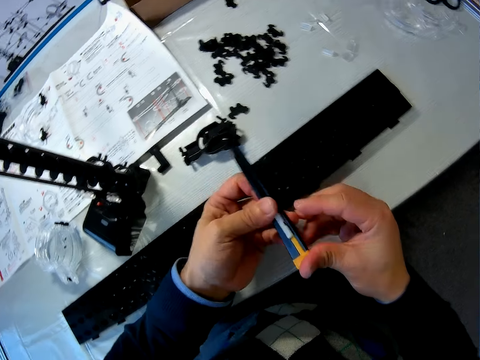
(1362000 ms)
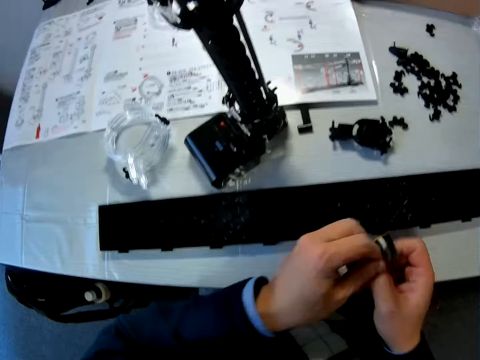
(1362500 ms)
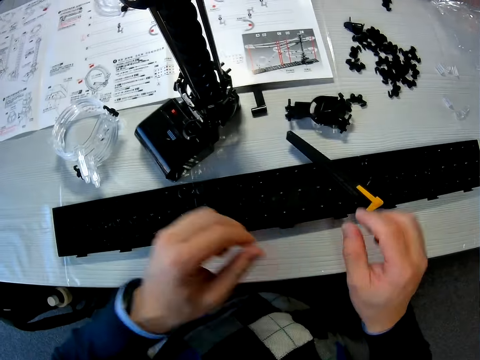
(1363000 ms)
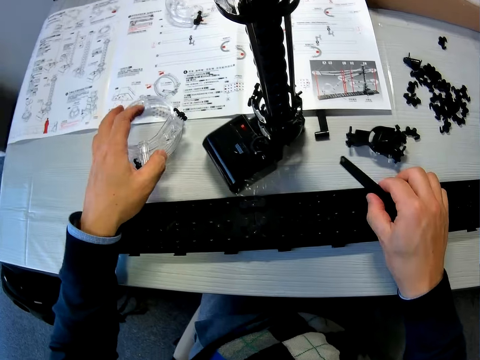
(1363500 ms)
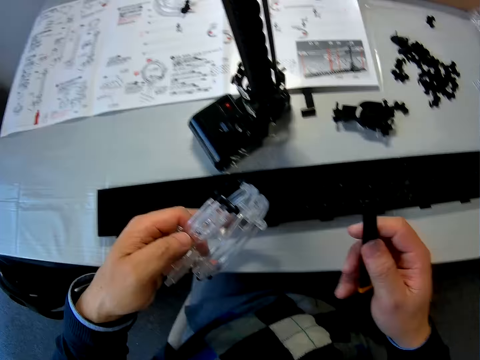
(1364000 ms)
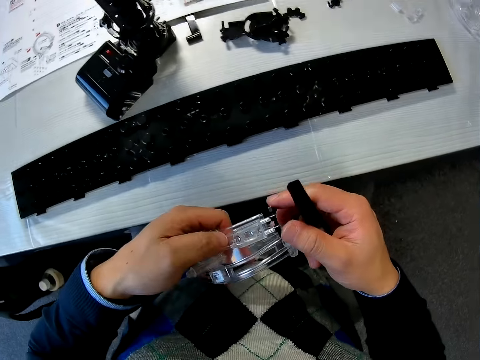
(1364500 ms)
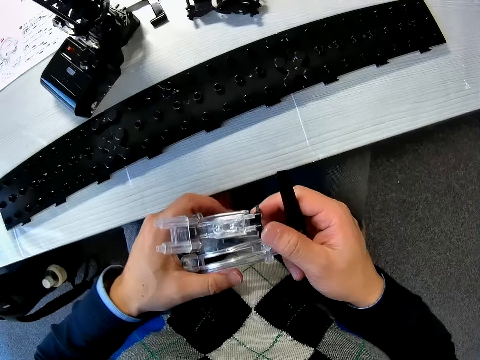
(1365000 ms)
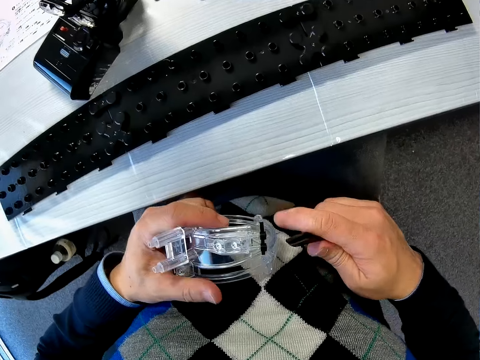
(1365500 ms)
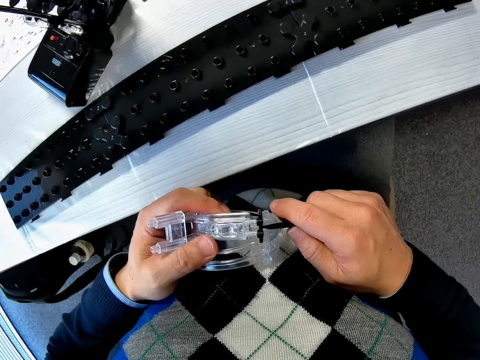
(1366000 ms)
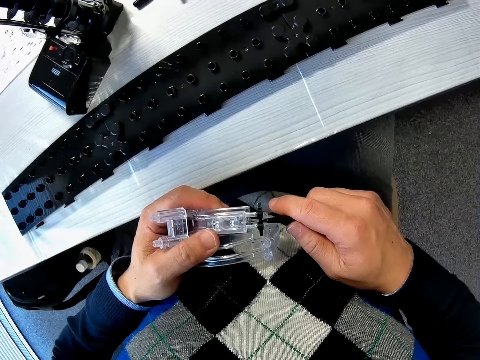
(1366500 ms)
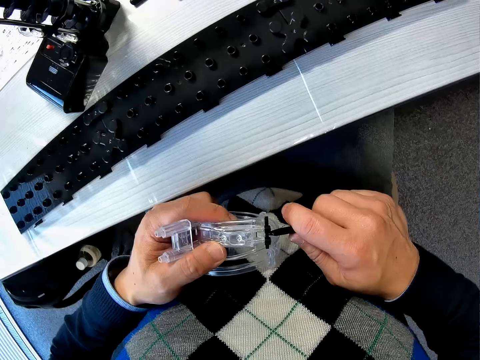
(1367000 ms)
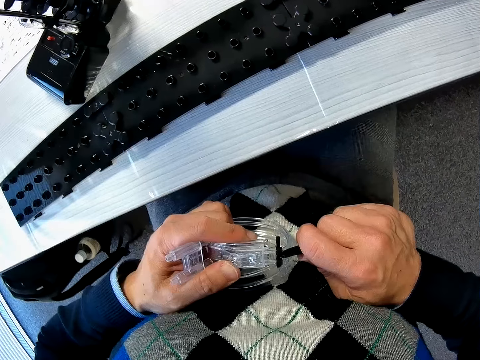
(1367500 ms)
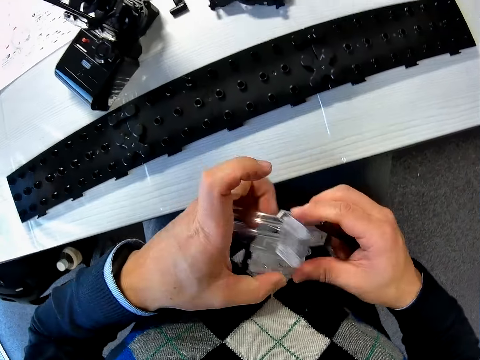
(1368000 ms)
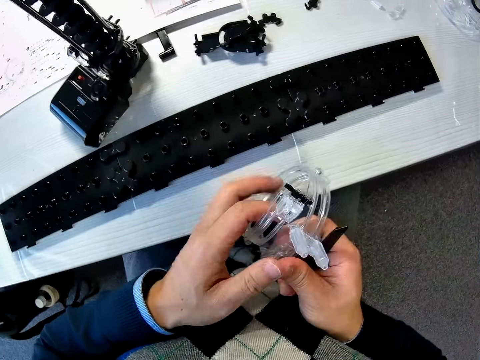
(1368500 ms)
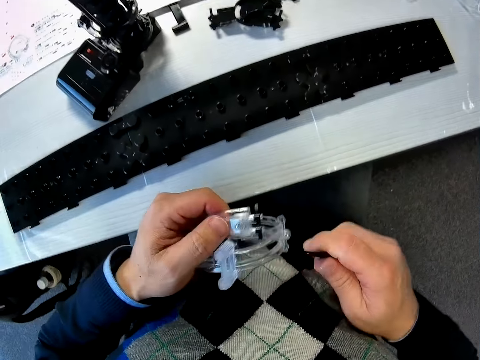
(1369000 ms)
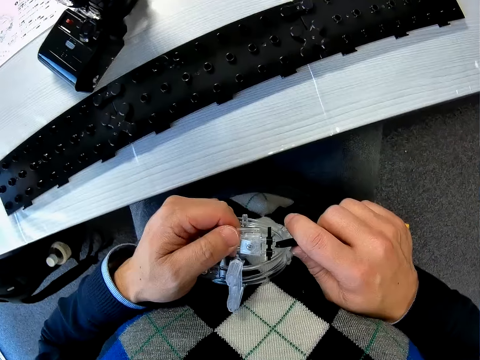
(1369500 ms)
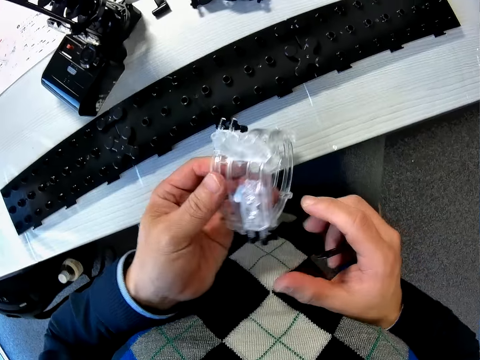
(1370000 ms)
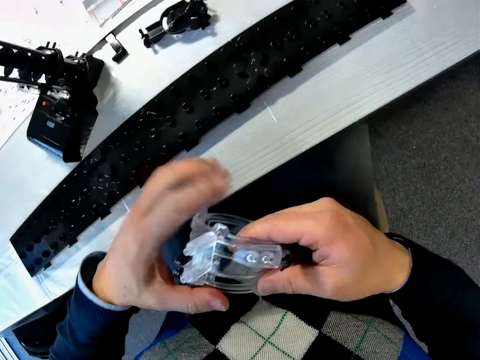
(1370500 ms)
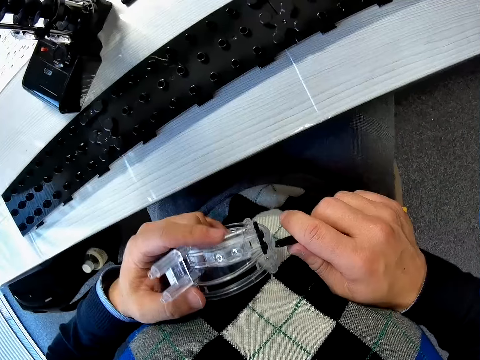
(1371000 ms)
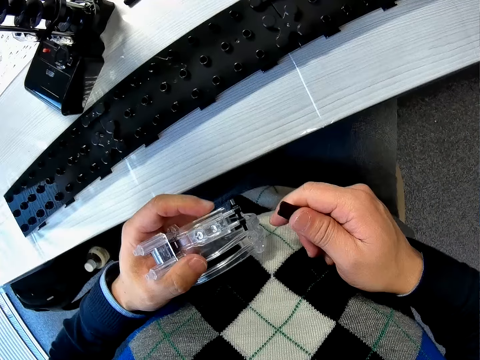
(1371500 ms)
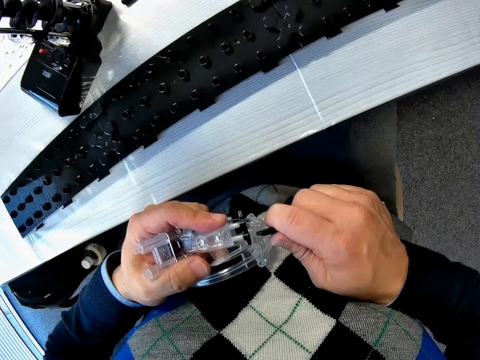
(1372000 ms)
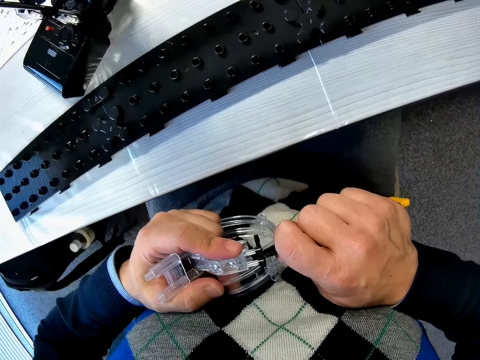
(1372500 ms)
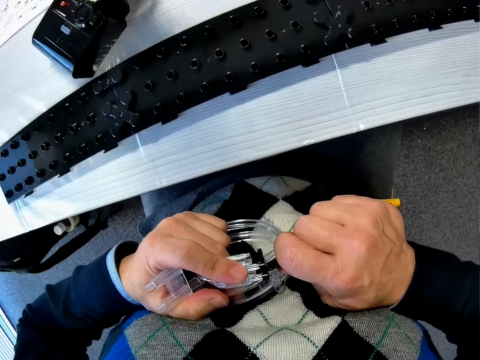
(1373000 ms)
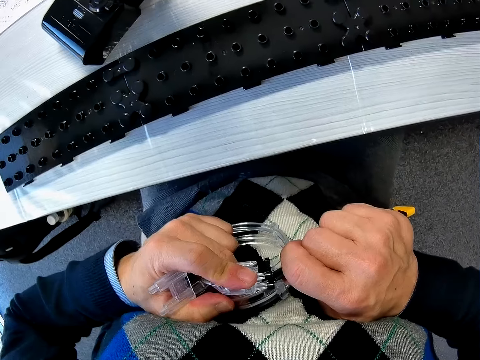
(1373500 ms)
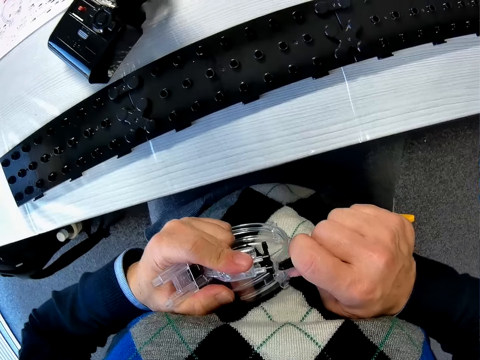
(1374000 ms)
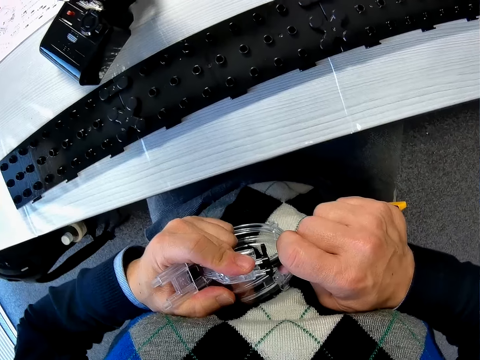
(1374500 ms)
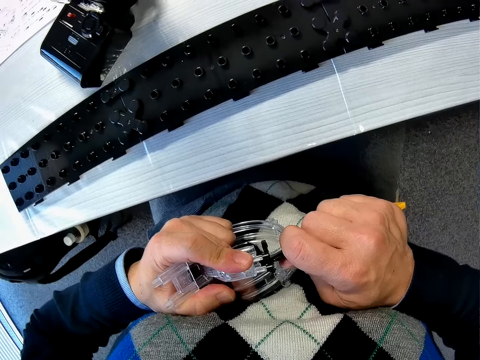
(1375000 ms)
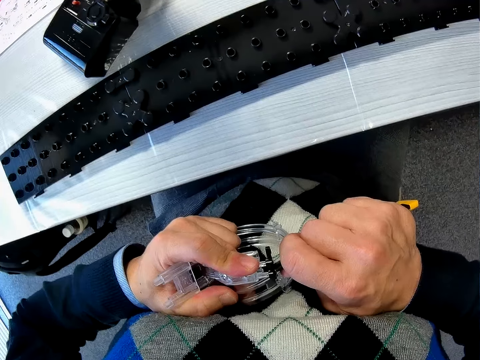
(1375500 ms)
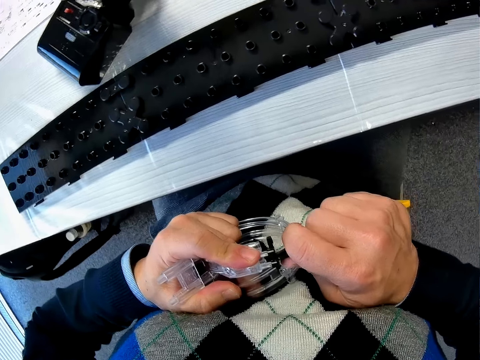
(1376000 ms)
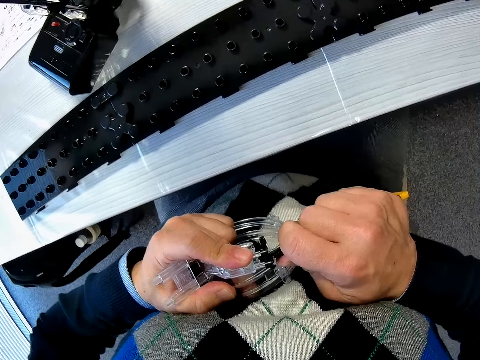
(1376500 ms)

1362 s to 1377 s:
The camera wearer drops the cutter on the table. He picks up the cutter on the table with his right hand. He picks up the joined marble roller coaster part on the table. He adjusts the elevator in his left hand with the retractable knife in his right hand.

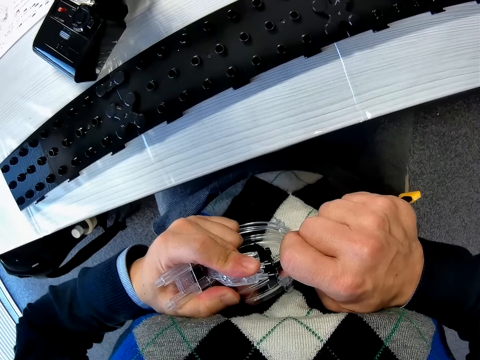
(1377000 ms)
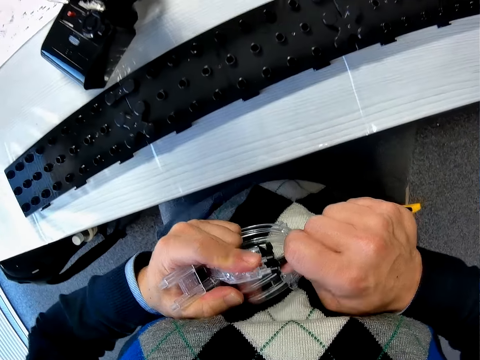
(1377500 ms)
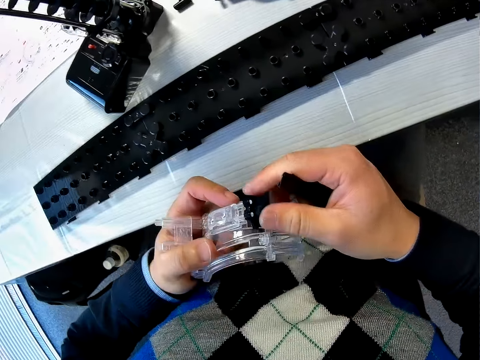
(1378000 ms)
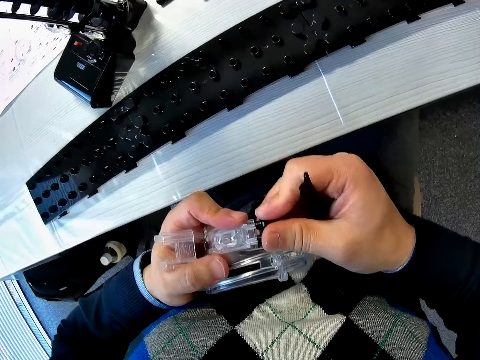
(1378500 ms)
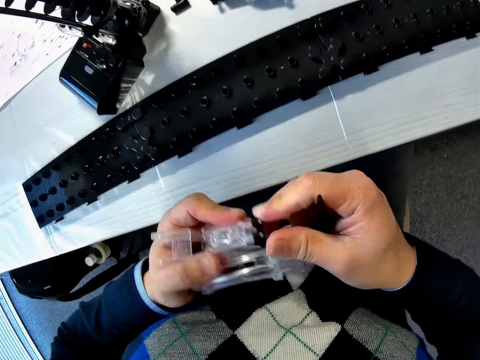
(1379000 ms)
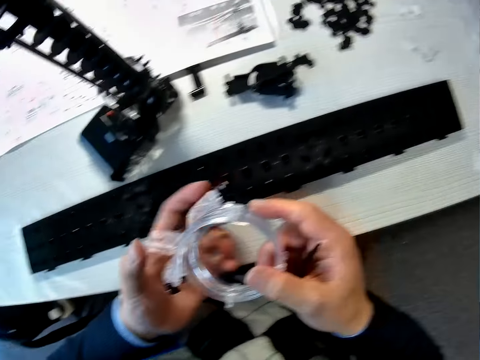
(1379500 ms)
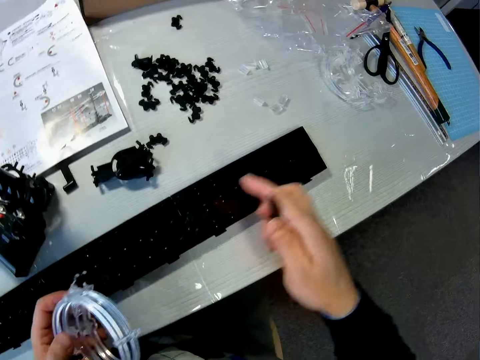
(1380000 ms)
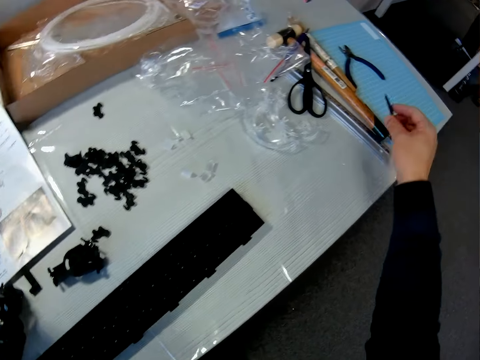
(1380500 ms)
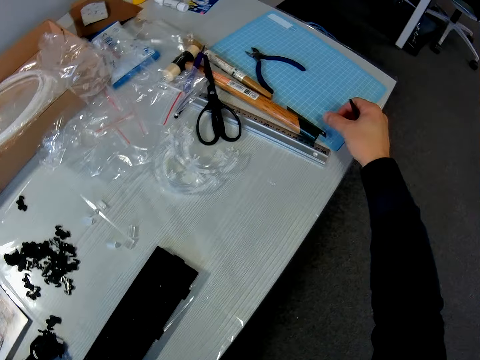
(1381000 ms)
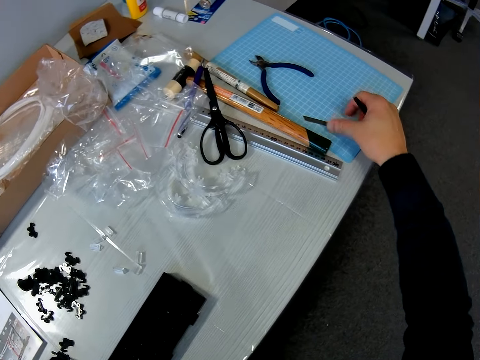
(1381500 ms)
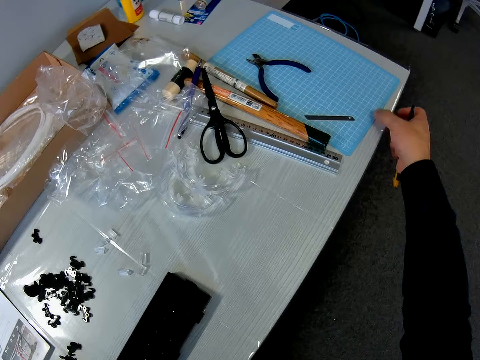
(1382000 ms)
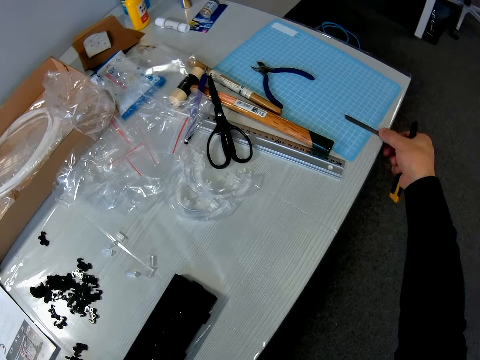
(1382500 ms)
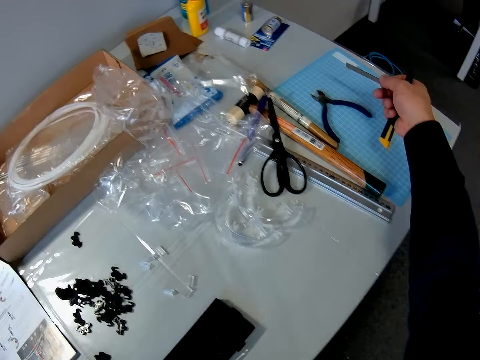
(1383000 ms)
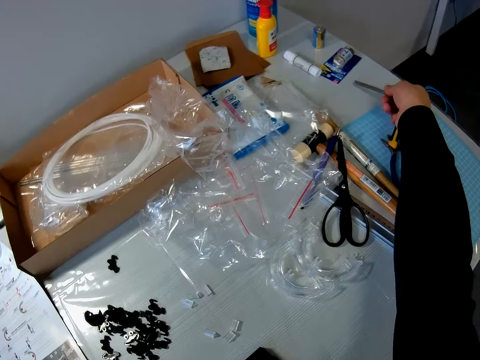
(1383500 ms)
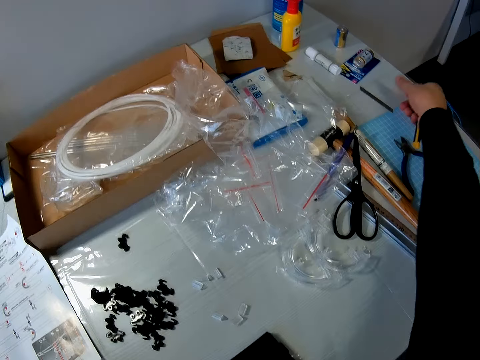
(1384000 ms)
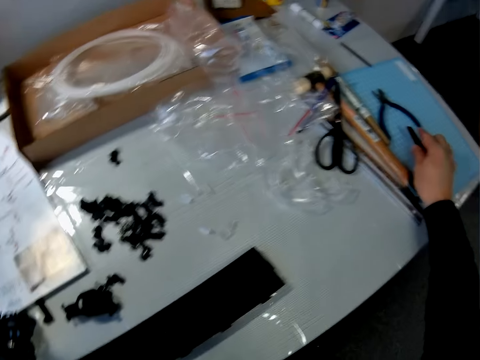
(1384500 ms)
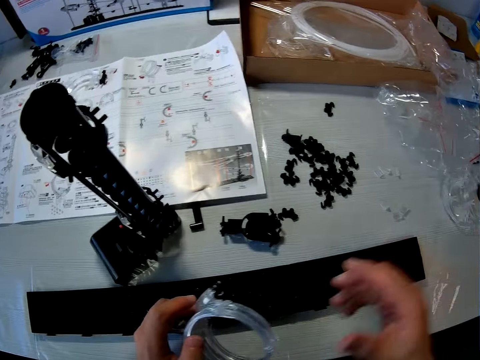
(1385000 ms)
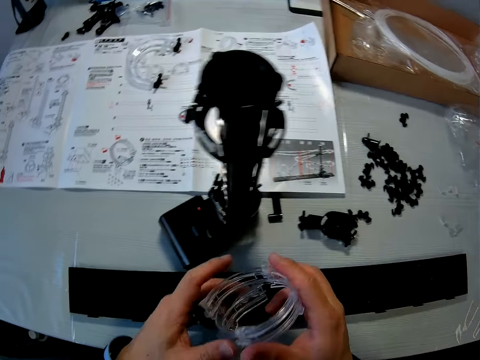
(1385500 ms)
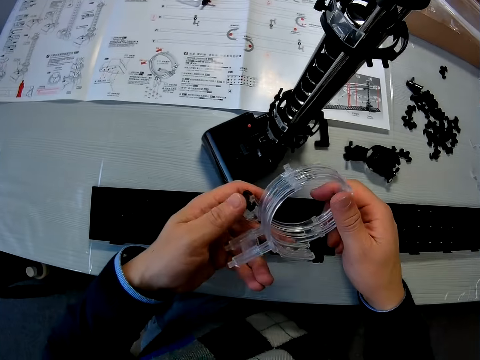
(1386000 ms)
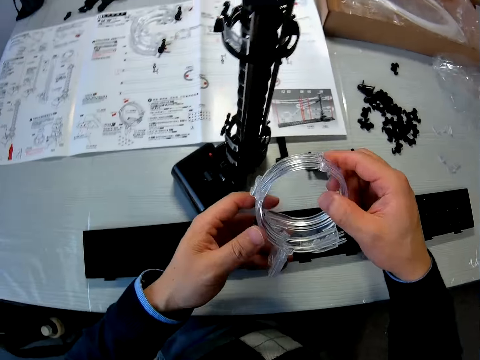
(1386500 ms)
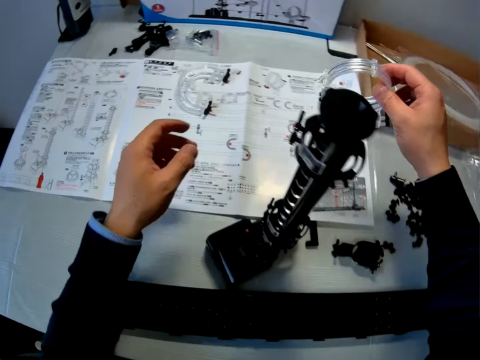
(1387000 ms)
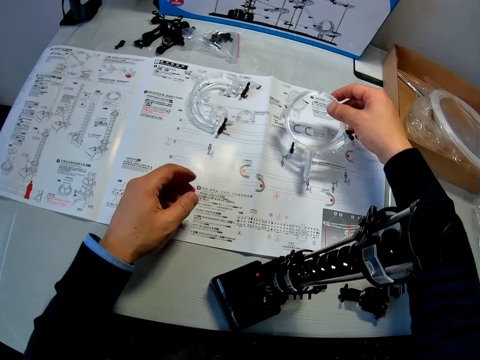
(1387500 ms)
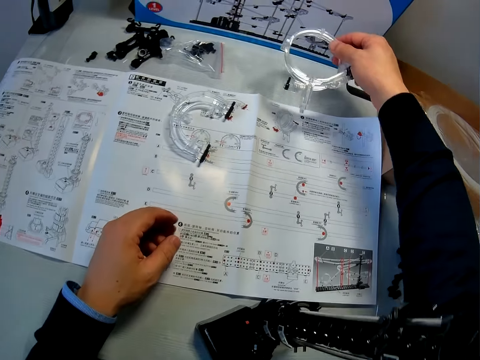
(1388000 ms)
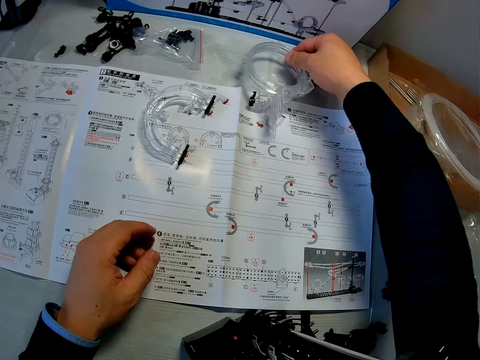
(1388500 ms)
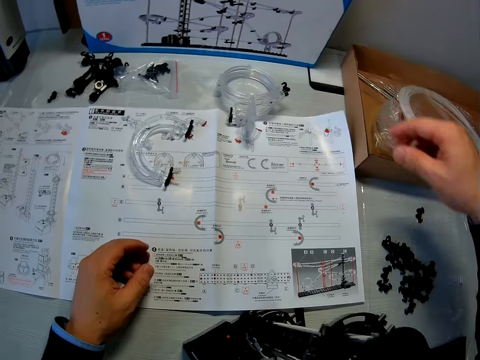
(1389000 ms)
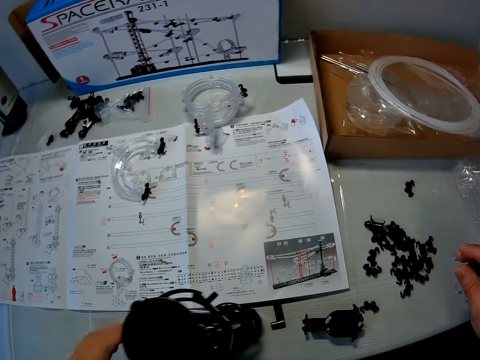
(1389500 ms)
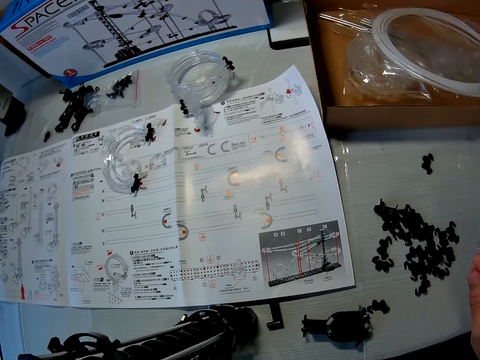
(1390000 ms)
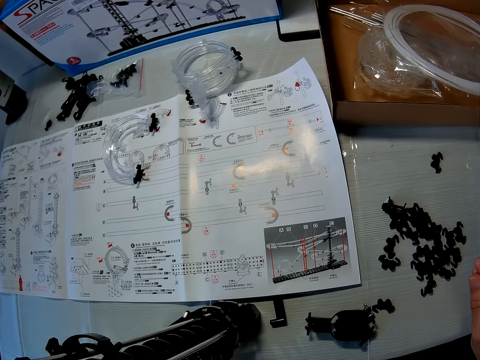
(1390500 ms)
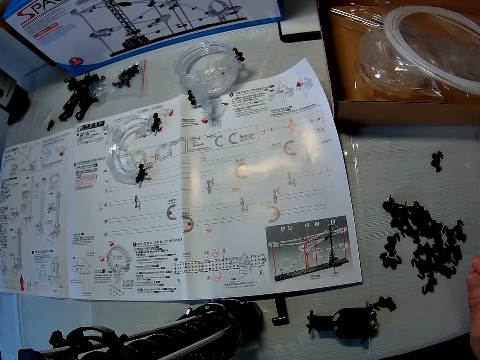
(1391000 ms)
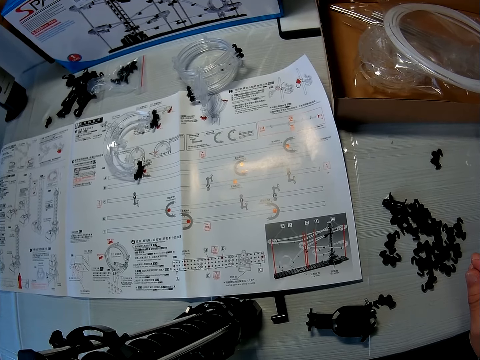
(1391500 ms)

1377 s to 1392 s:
The camera wearer picks up the blade on the cutting mat with his right hand. He drops the blade on the table. He drops the retractable knife in his right hand on the cutting mat. He holds the elevator with both hands. He turns the loop part with the other hand. He removes a hand from the loop part and moves the loop part towards the table. He drops the elevator in his right hand on the table. He rests a hand on the table. He moves a hand on a different part of the table.
